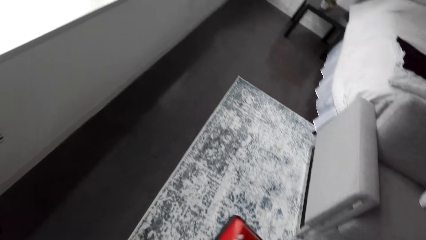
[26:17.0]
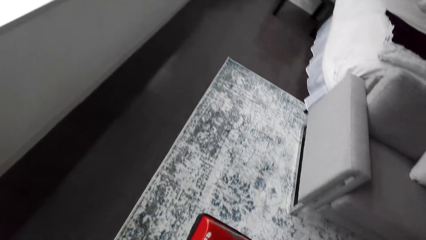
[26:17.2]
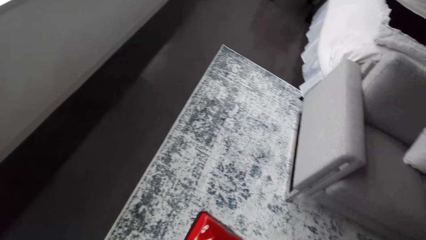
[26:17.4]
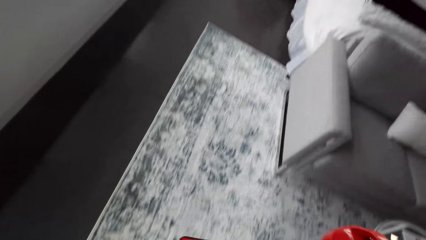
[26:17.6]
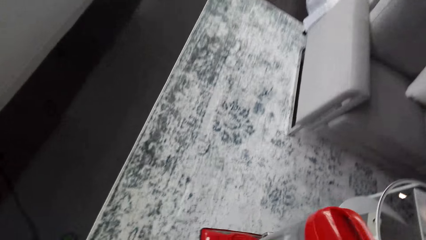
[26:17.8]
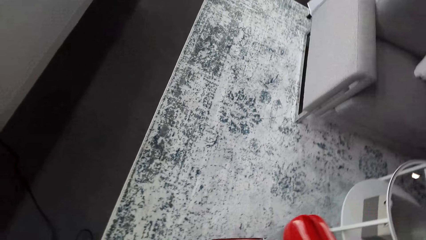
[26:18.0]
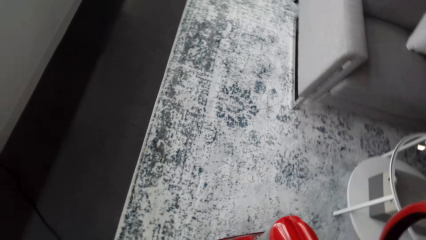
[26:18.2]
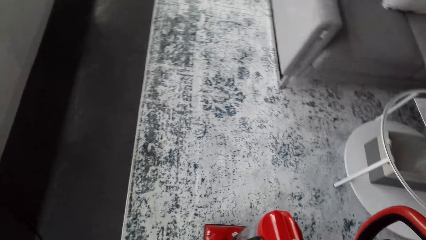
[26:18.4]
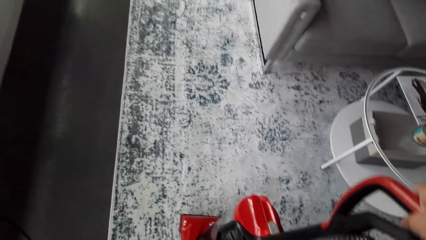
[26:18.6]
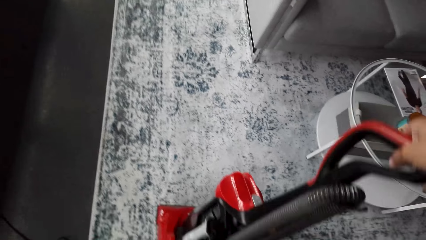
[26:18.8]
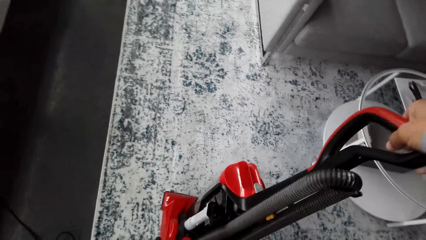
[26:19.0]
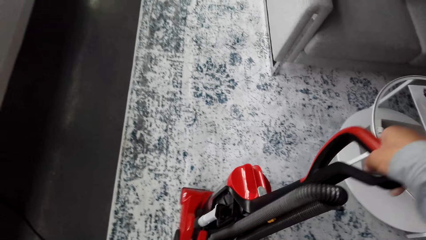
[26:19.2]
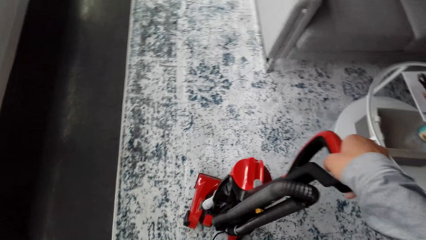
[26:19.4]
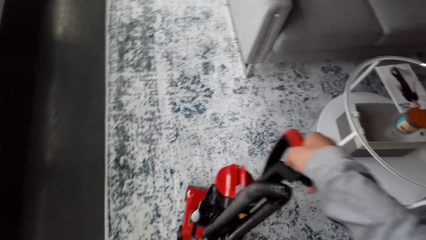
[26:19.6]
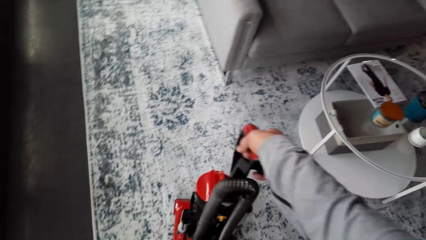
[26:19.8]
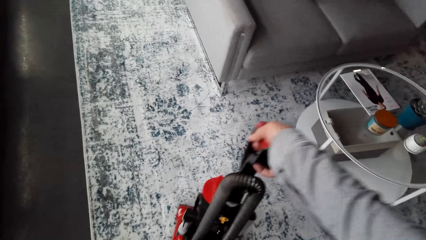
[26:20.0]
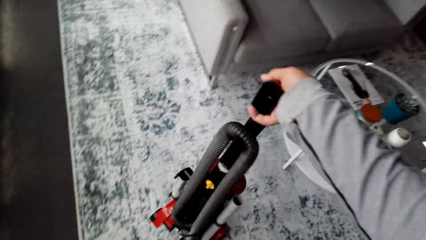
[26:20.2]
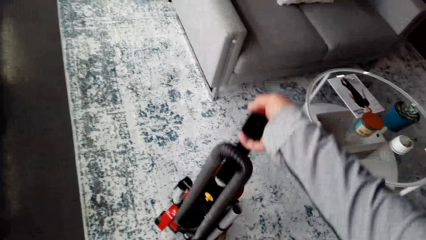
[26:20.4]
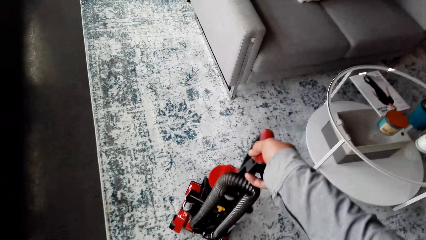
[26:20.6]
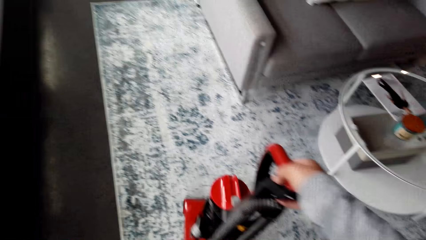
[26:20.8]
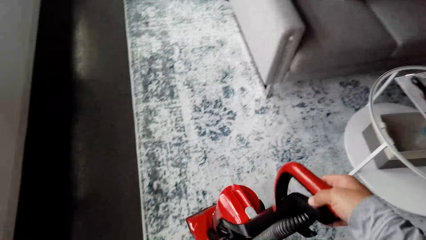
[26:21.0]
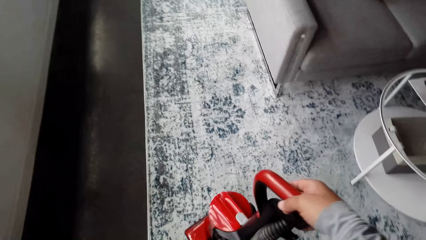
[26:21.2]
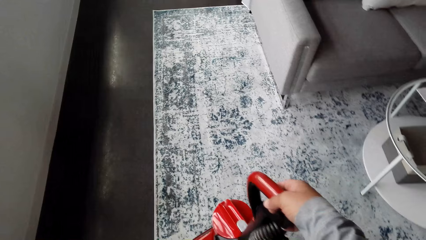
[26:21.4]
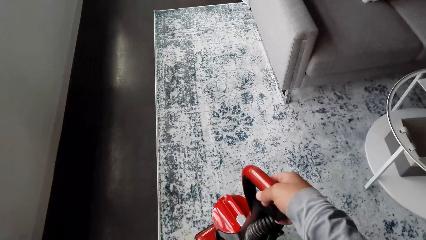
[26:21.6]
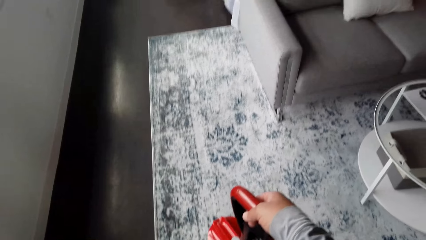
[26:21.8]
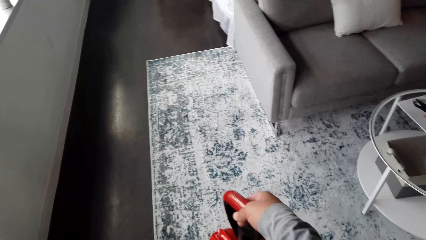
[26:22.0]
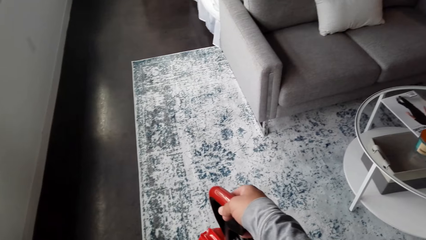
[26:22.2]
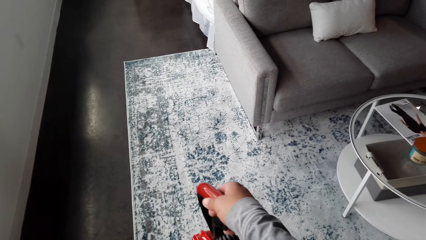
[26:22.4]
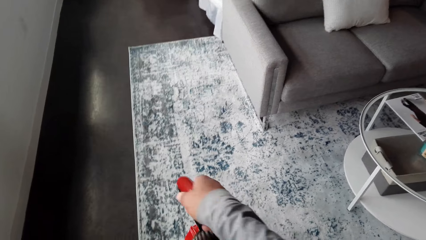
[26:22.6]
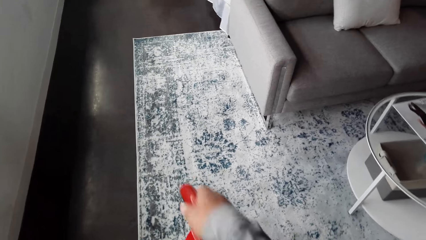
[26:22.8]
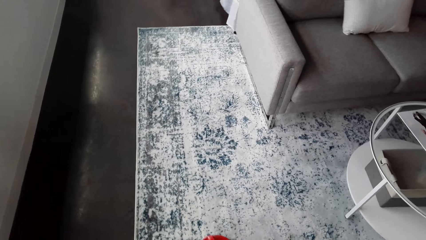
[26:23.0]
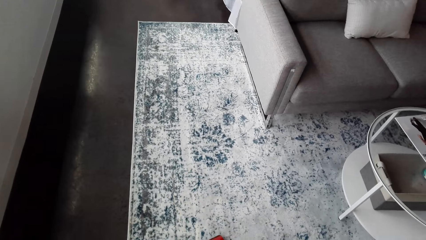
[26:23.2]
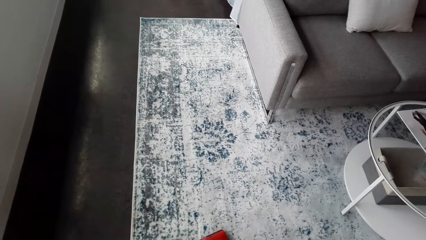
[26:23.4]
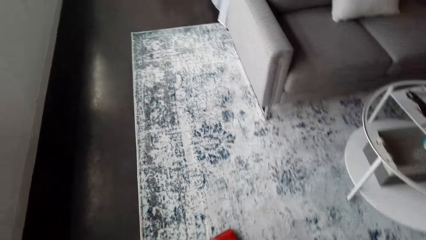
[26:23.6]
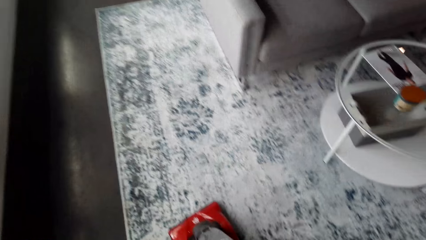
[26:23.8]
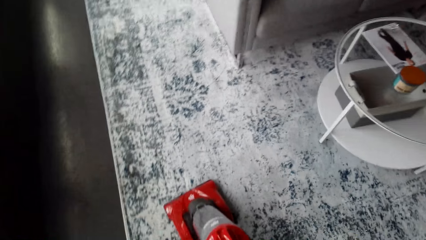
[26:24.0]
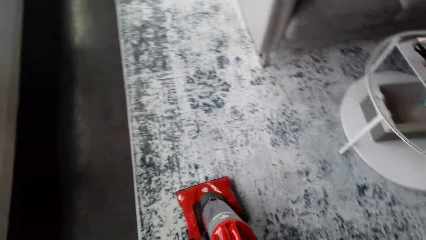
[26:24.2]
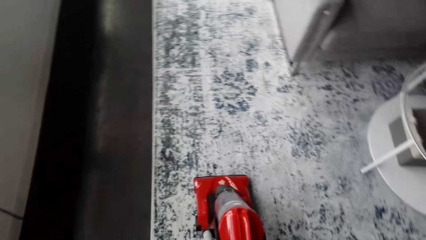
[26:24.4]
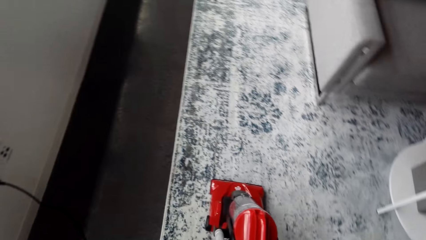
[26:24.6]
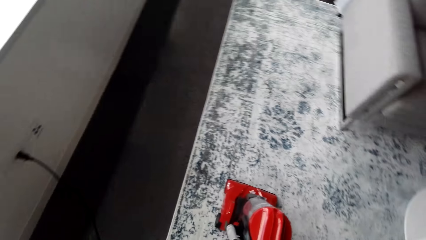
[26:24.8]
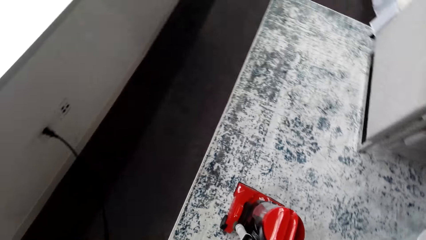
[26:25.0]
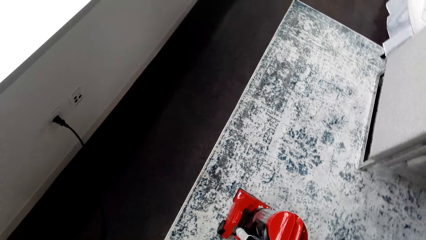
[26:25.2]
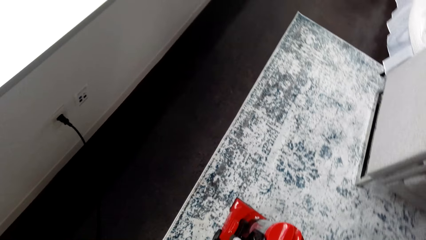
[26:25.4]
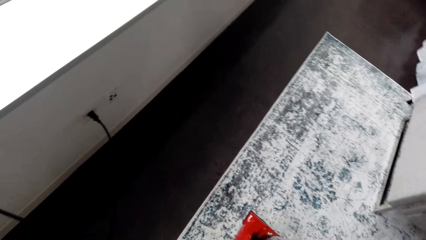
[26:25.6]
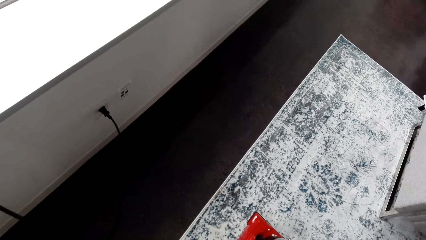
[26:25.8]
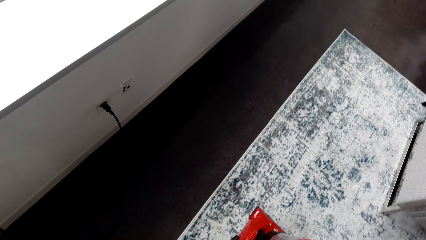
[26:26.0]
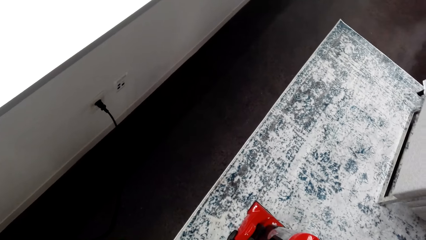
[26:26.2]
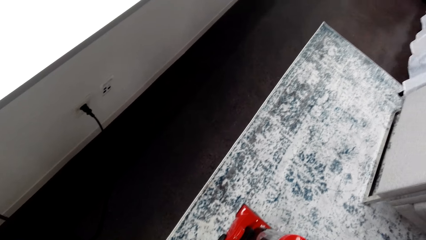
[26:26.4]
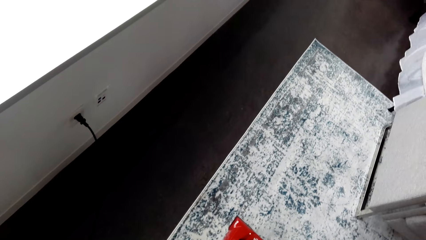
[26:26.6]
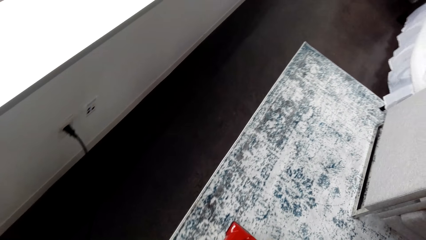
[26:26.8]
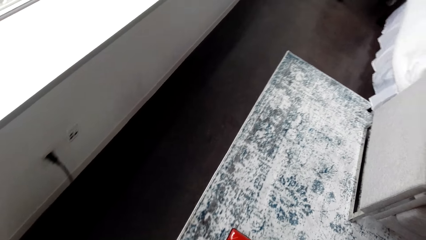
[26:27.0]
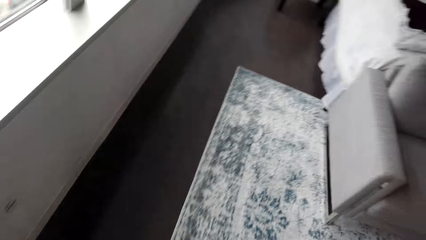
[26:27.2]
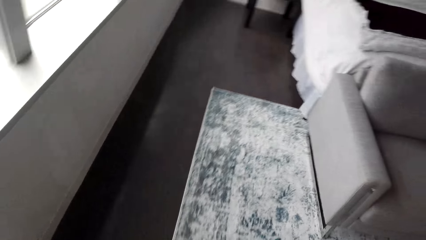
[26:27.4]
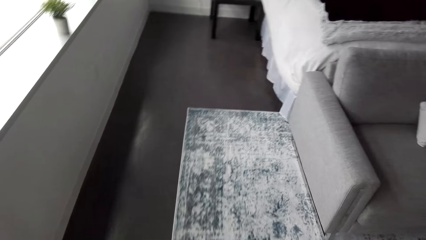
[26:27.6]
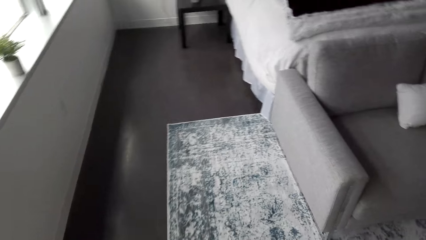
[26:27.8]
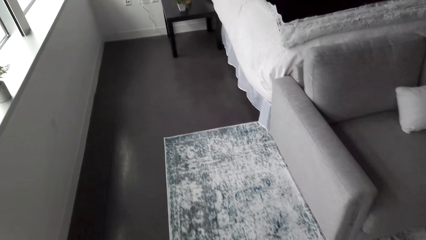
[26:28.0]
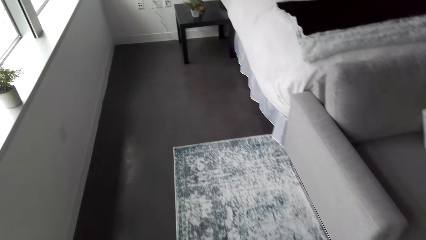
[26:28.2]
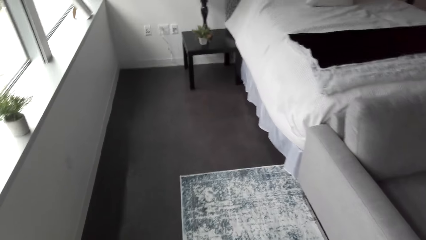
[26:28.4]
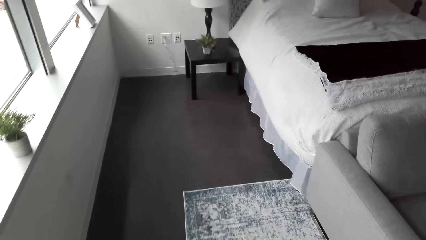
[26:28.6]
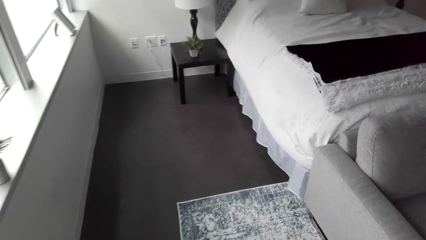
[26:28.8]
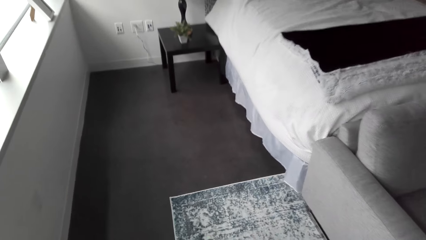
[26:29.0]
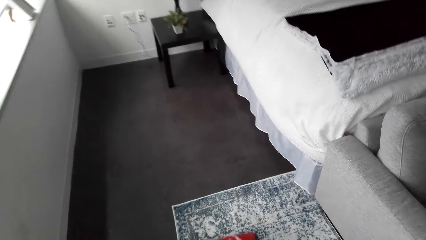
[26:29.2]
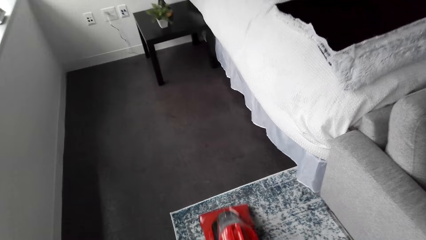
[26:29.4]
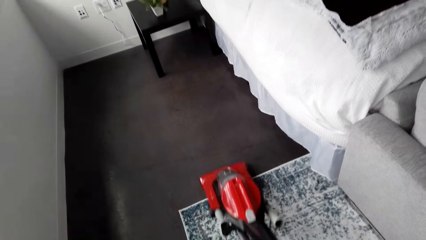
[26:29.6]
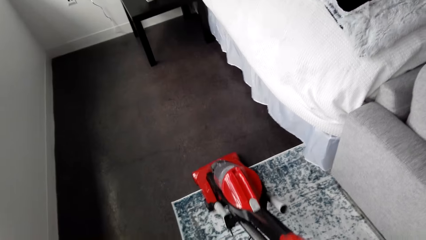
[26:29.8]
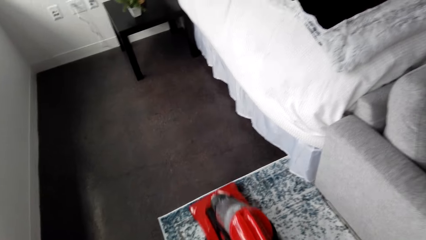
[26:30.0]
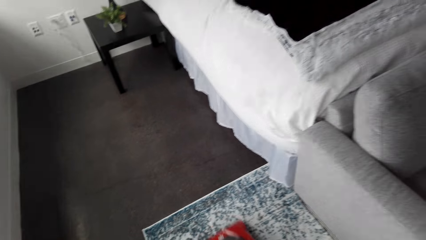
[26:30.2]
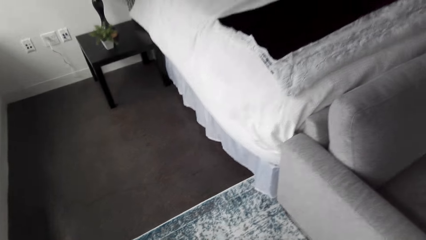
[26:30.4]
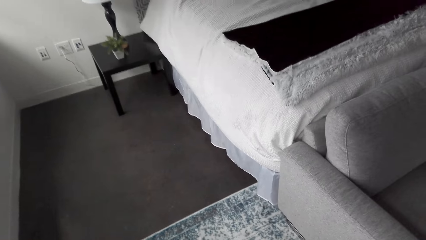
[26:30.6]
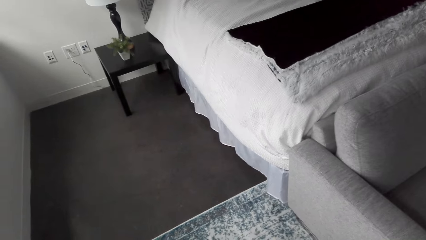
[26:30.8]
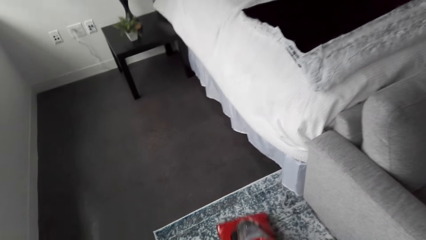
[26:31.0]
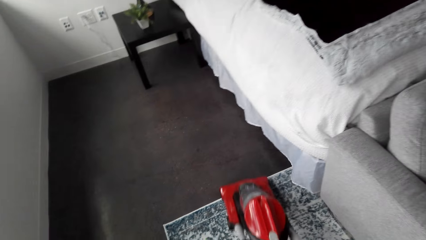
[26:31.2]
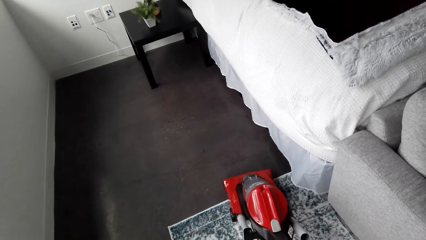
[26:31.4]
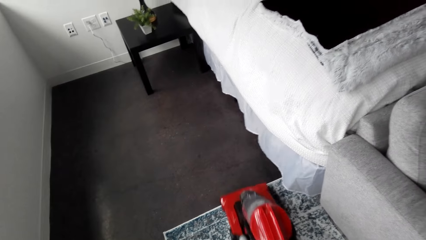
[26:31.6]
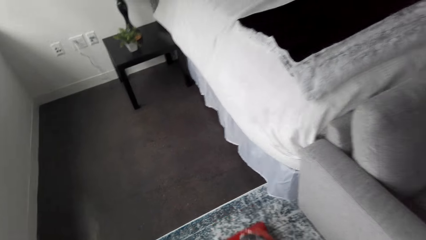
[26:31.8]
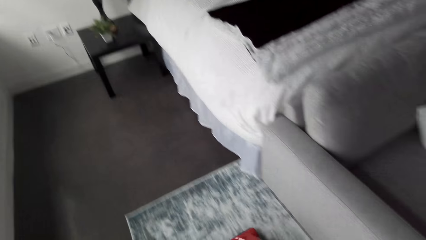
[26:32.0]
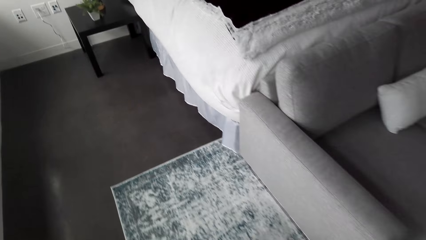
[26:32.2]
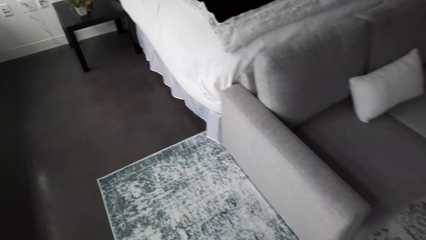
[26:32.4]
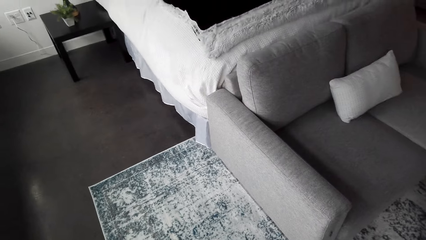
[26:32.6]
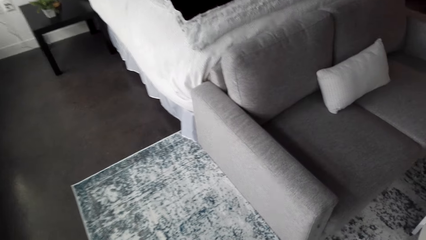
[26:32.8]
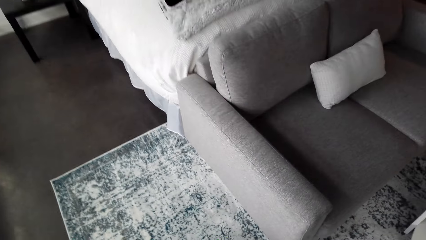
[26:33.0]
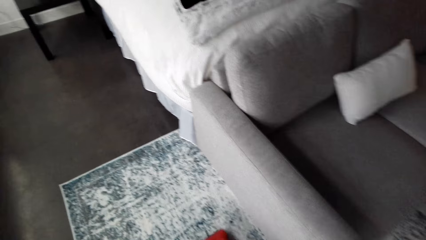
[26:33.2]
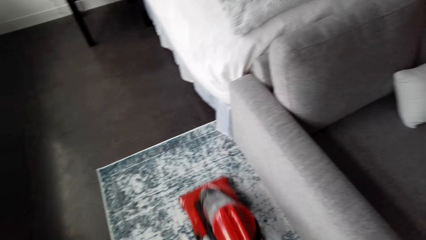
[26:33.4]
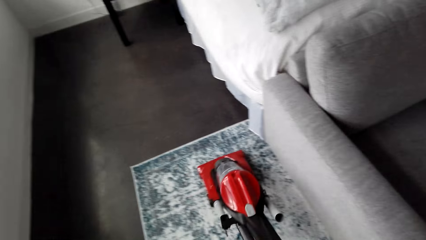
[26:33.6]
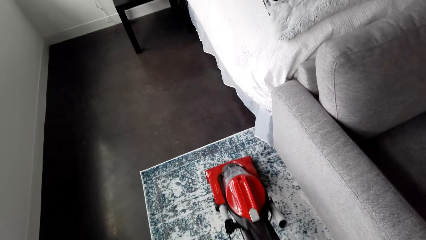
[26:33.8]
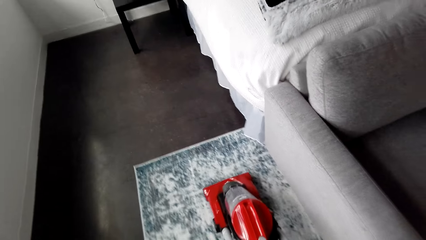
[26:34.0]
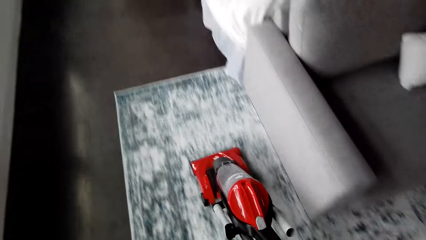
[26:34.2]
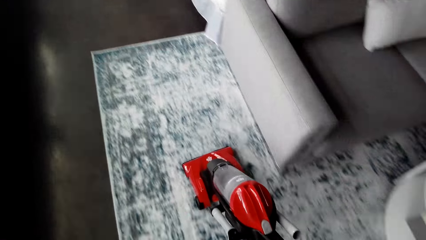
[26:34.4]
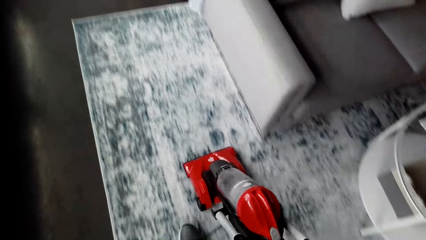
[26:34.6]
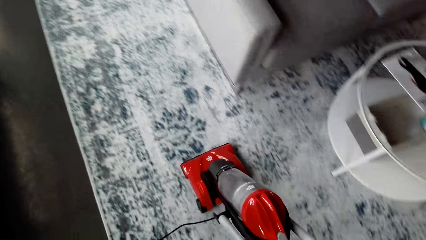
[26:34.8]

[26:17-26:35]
The camera wearer puts the vacuum cleaner on the carpet. They vacuum the carpet with the vacuum cleaner. They put on the machine. They clean the carpet.
